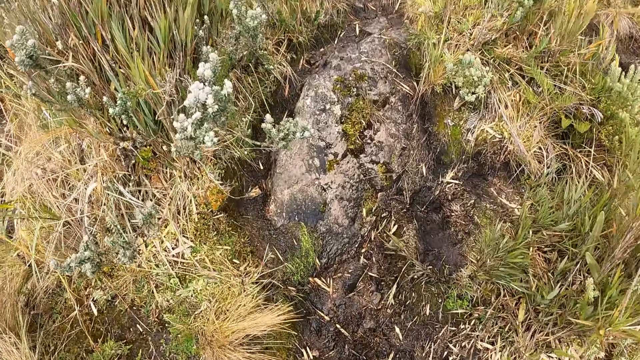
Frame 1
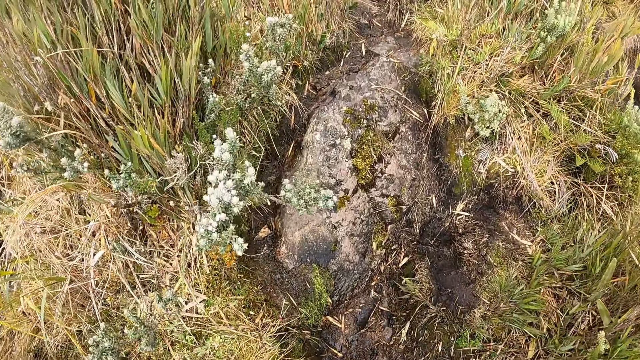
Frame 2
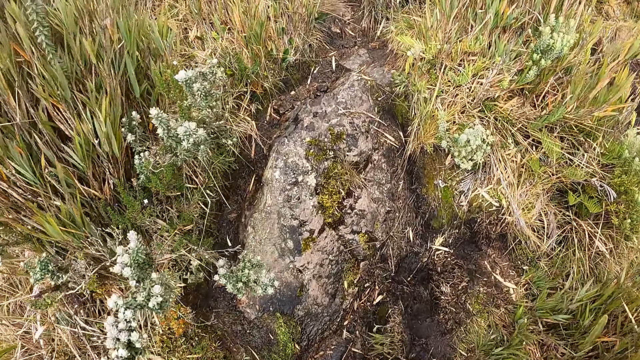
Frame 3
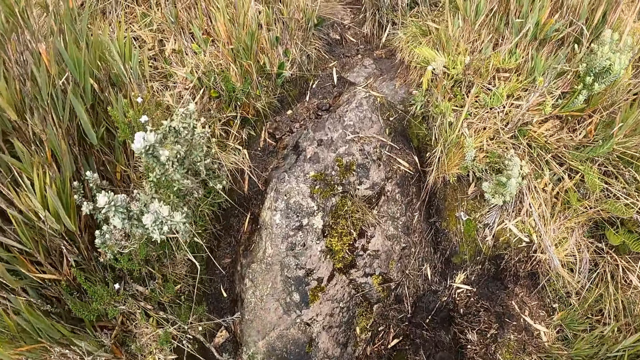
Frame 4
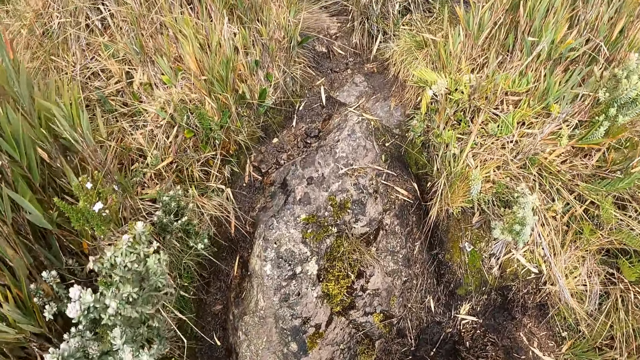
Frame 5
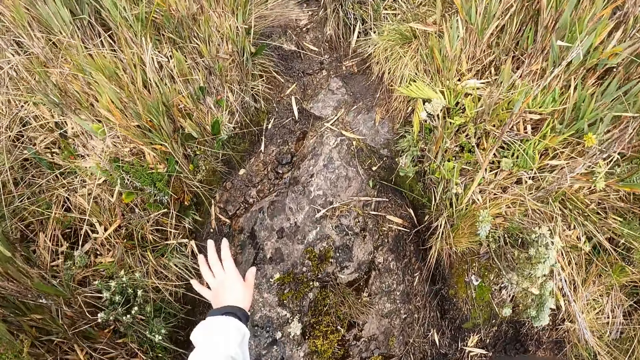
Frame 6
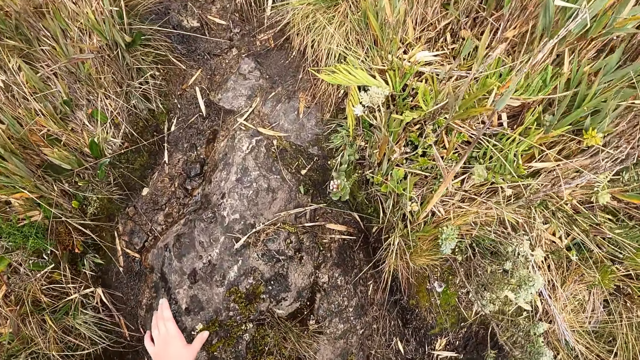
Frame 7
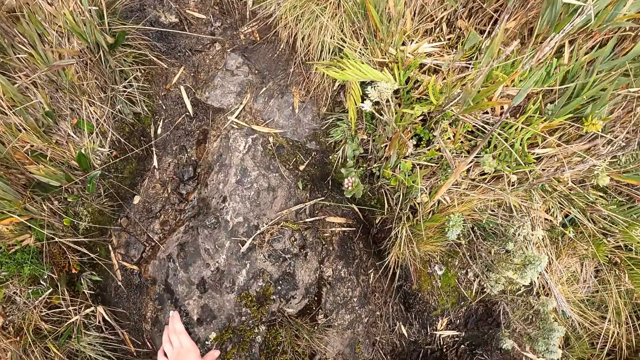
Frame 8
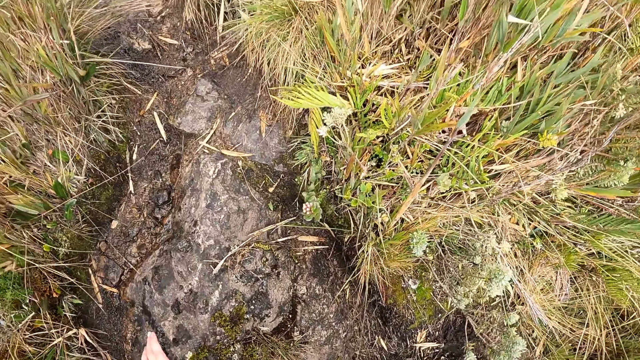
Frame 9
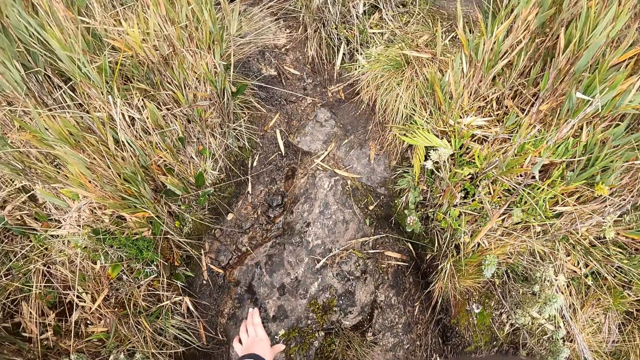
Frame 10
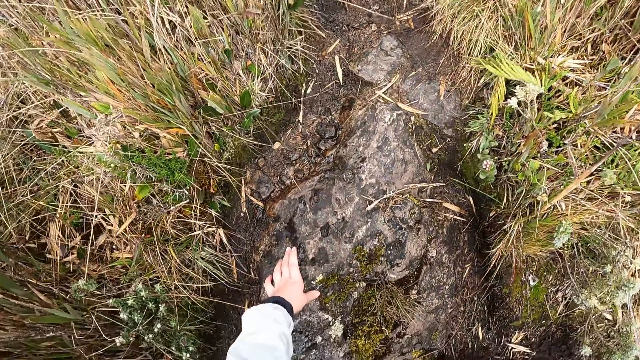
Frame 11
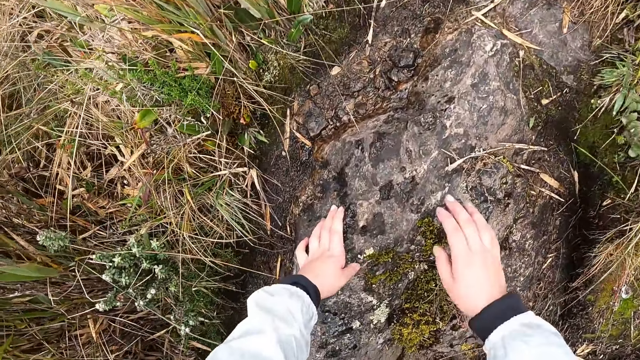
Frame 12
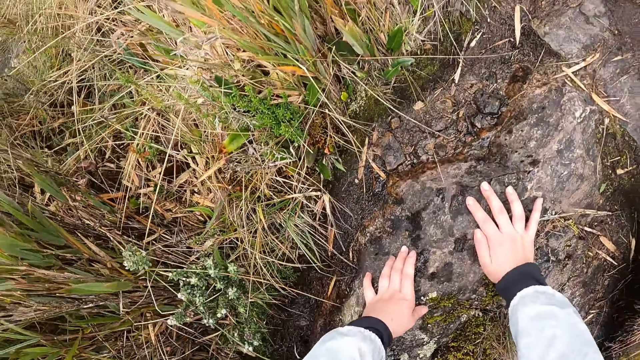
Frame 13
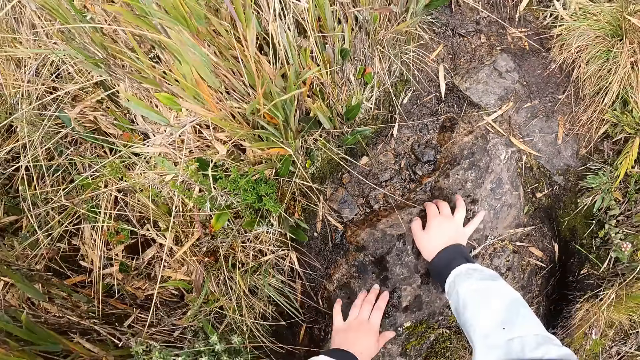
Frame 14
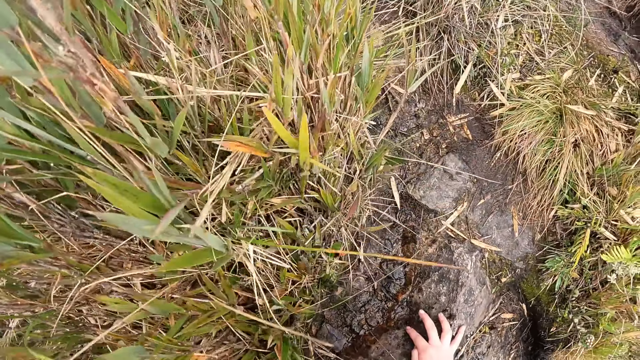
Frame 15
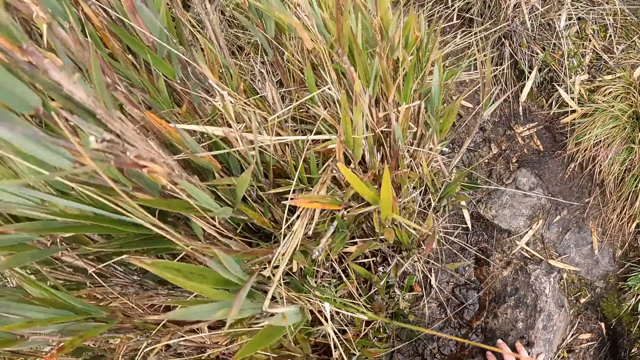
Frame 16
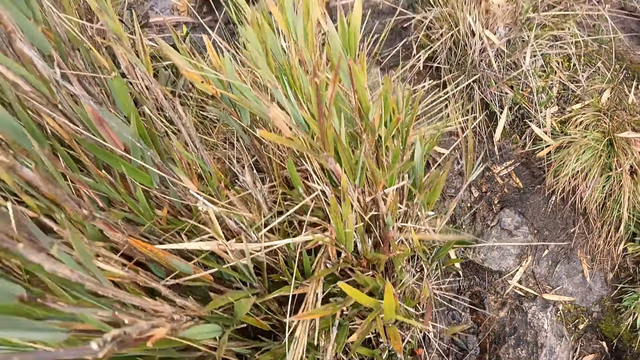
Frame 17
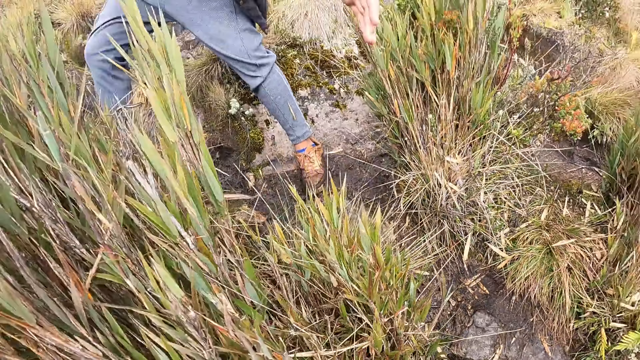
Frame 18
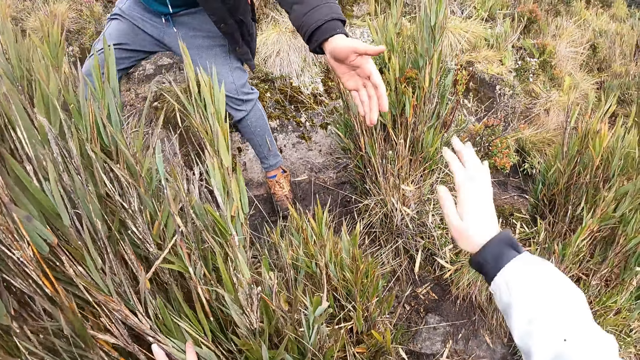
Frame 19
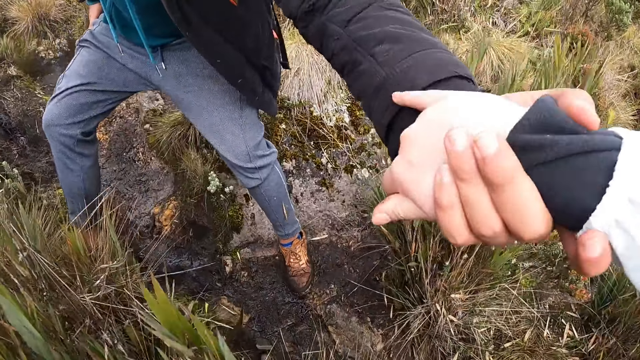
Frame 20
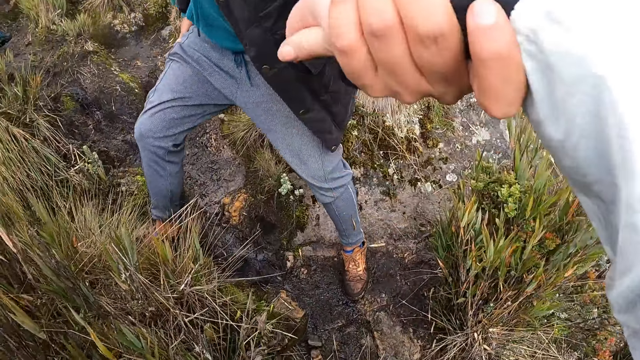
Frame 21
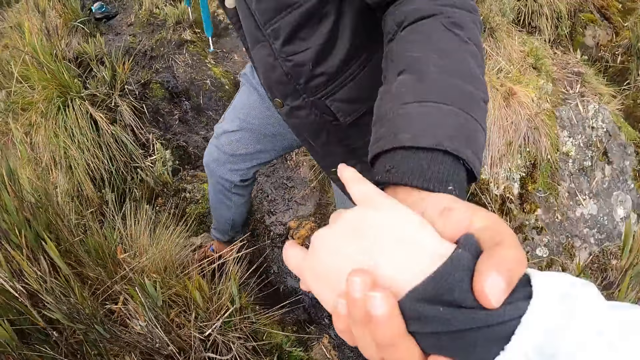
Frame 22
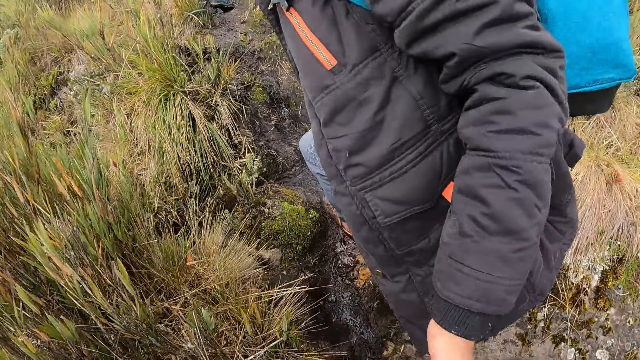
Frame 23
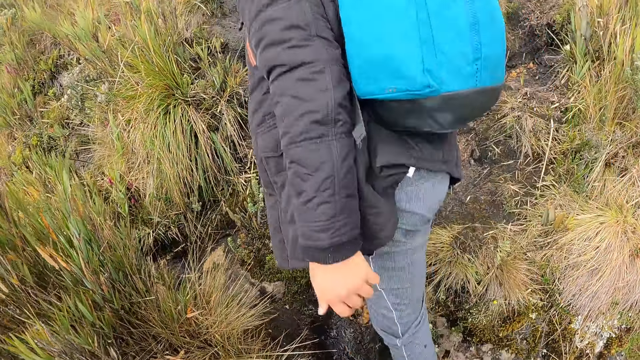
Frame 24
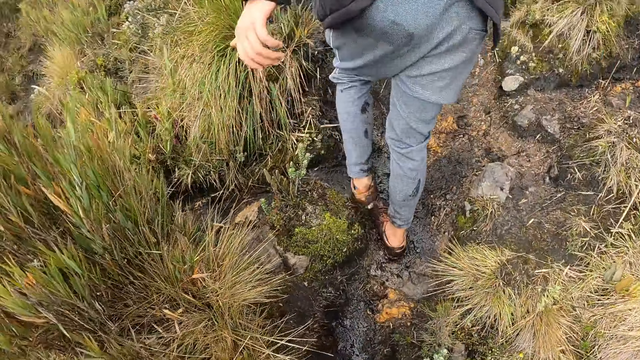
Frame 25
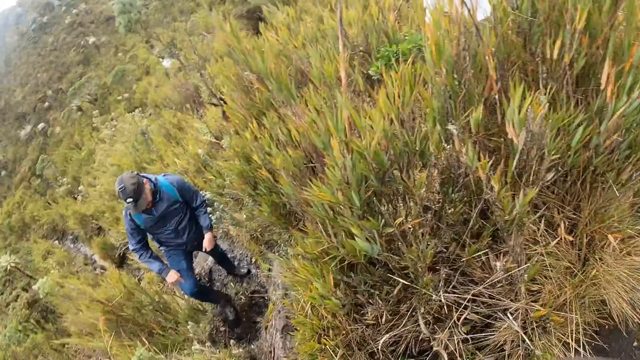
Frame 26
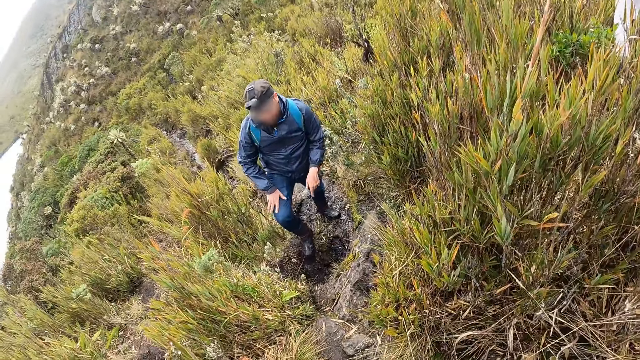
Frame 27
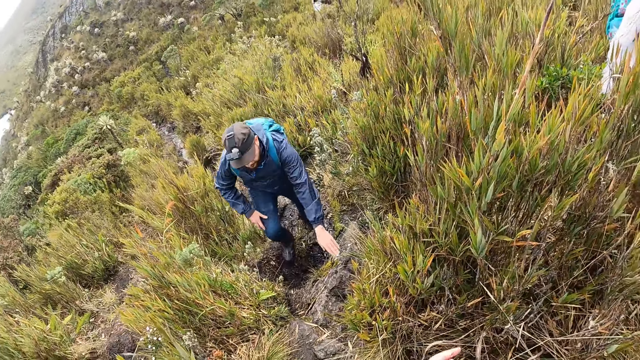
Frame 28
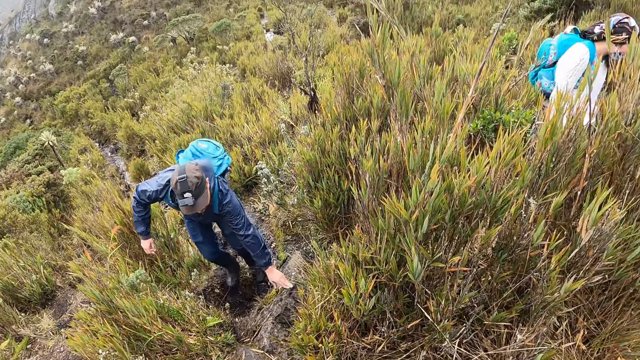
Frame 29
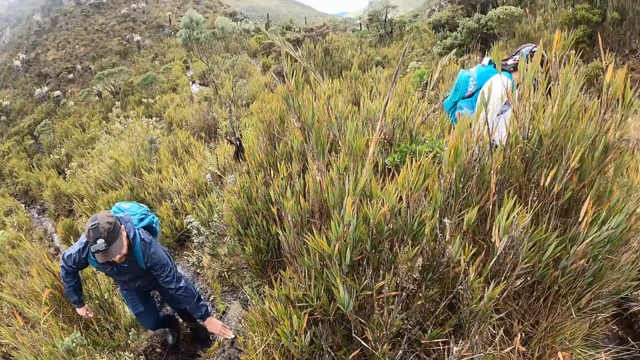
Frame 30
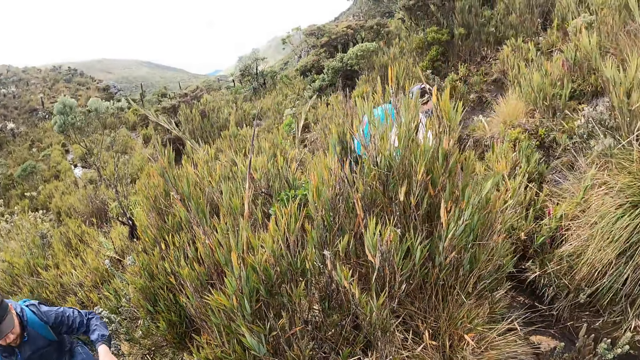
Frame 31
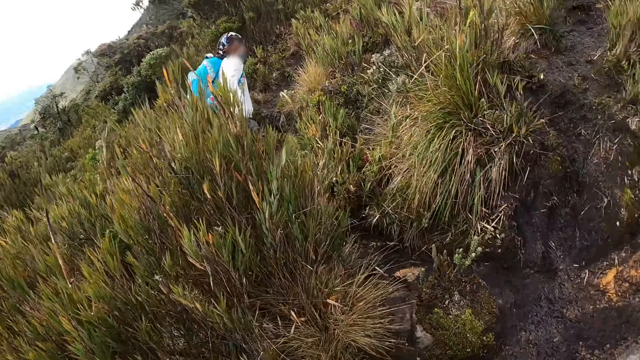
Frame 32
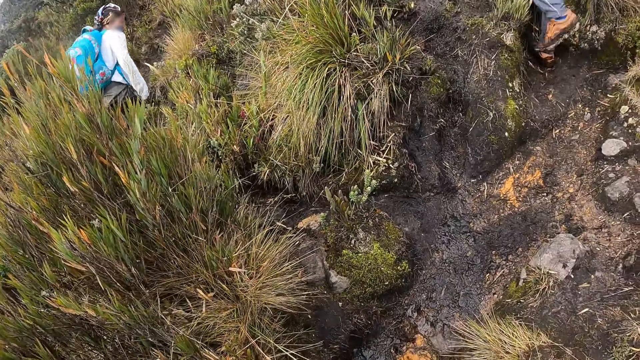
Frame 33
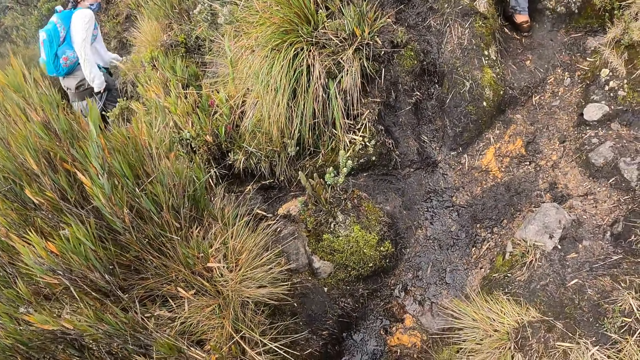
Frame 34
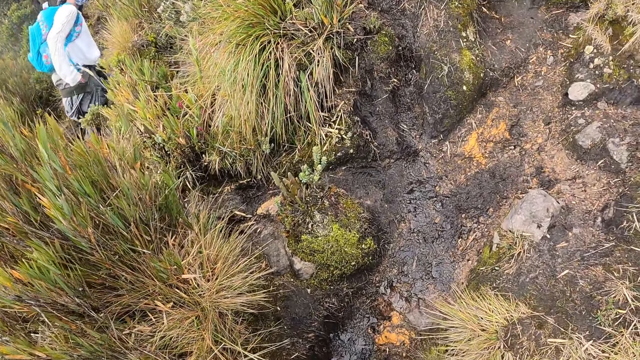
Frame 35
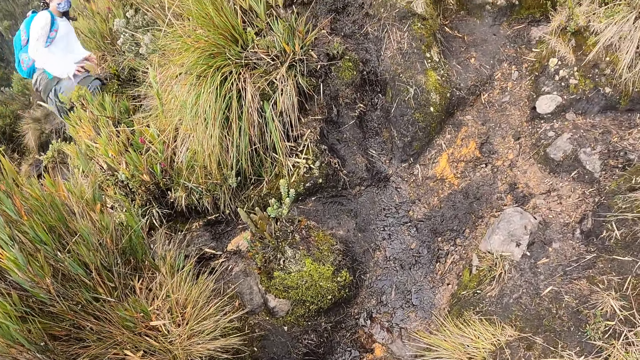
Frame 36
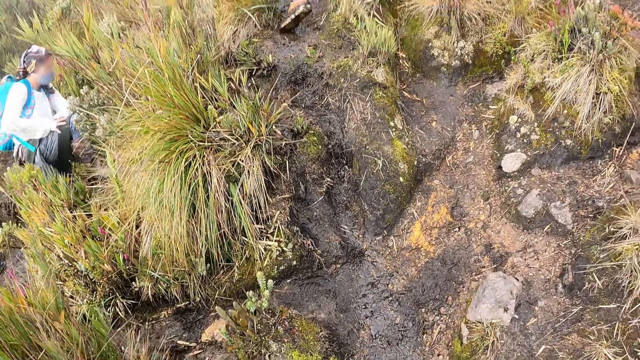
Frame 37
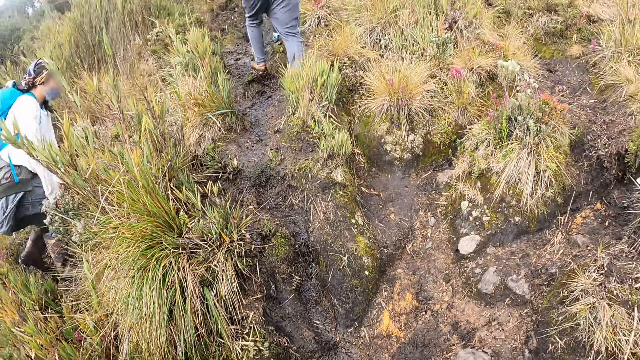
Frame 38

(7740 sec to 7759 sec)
The camera wearer holds on the rock. She rests her left hand on the rock along the bush path. She crawls with both hands on the rock along the bush path. A man stretches his left hand towards the camera wearer. The camera wearer grabs the man's left hand with her right hand. The man holds the camera wearer's hand. The man walks along the bush path on the hill. Another man places his right hand on his knee. The other man rests his left hand on a rock.

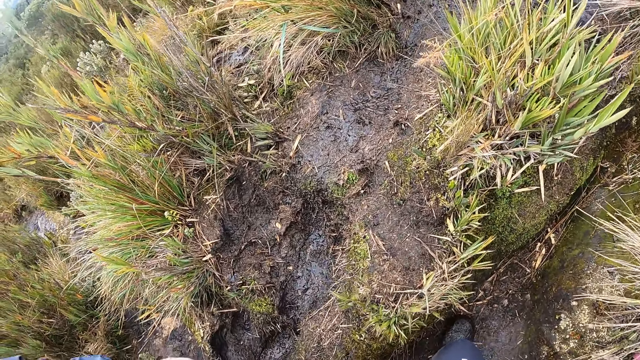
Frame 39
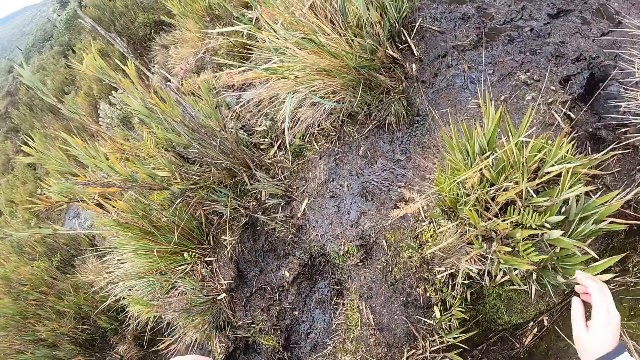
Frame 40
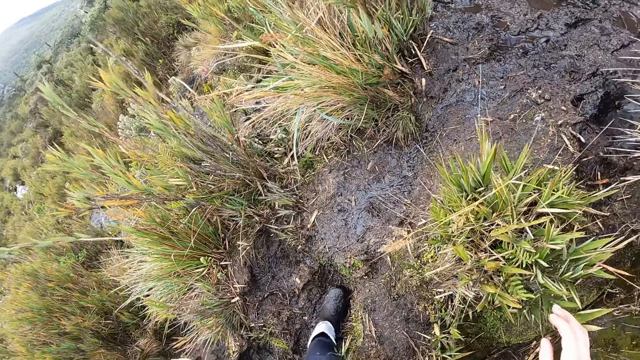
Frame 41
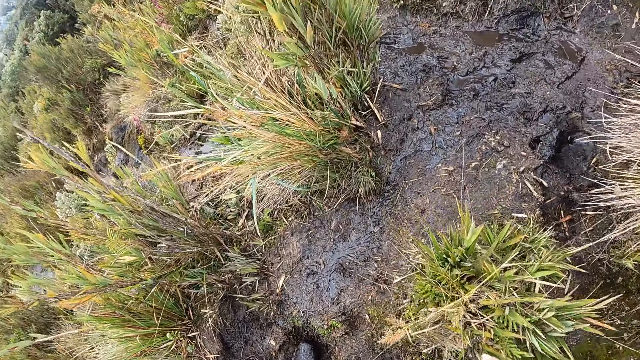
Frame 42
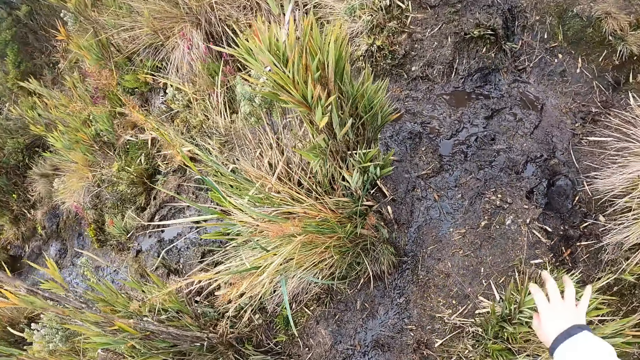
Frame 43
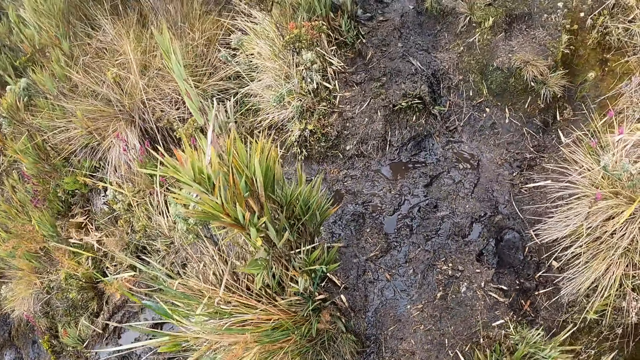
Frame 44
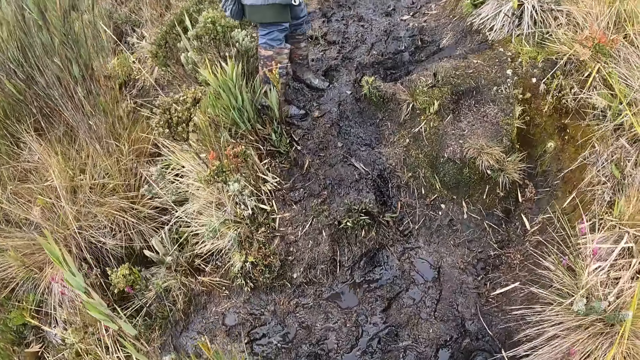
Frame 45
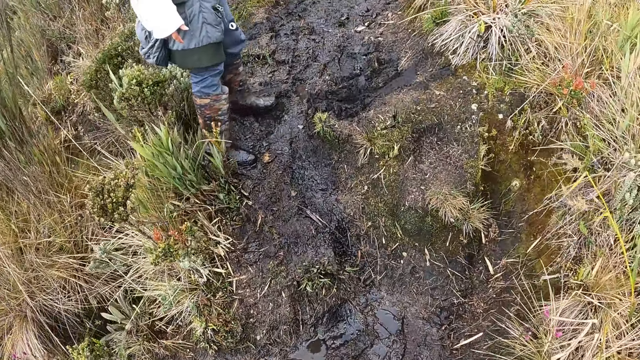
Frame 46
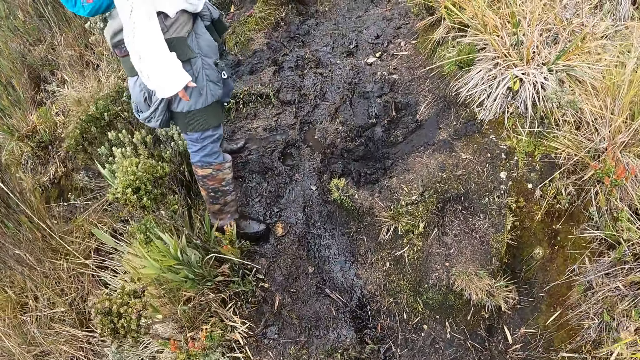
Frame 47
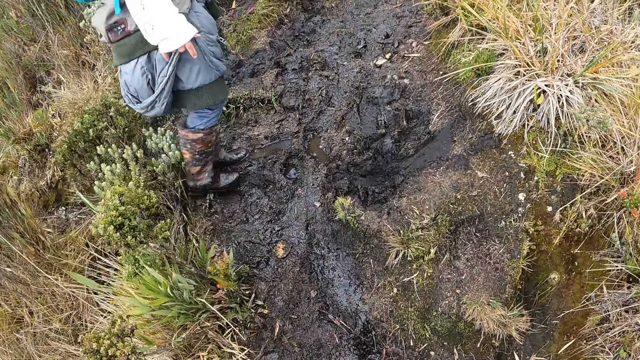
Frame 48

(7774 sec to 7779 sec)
The camera wearer brushes some grass with her right hand.
